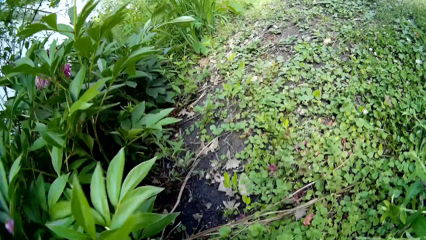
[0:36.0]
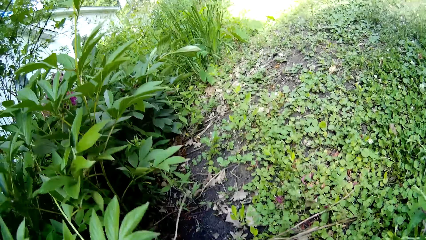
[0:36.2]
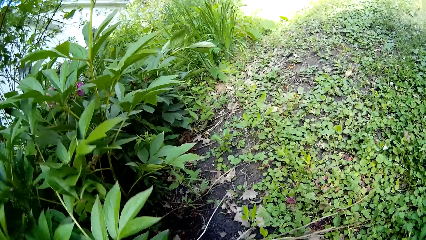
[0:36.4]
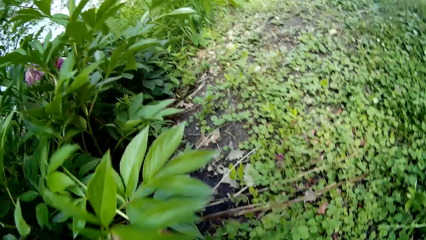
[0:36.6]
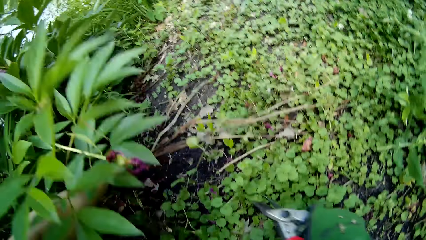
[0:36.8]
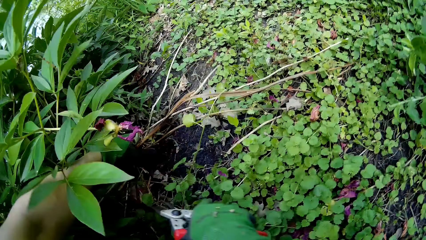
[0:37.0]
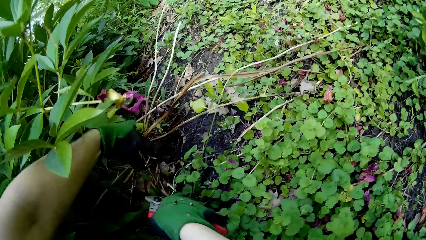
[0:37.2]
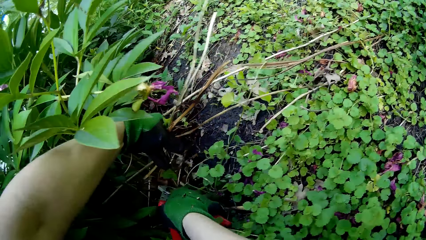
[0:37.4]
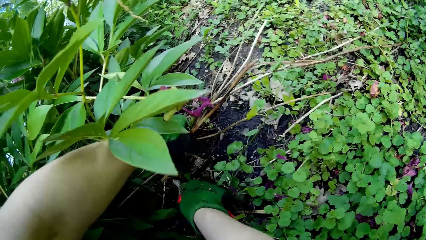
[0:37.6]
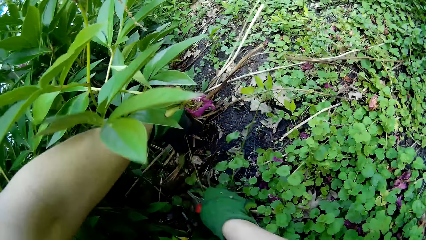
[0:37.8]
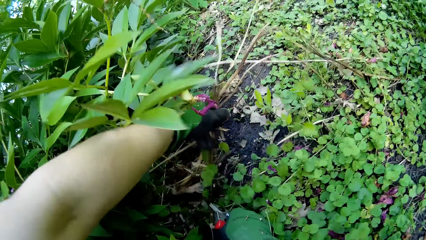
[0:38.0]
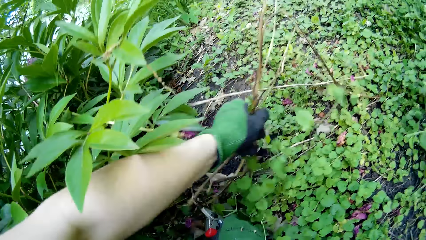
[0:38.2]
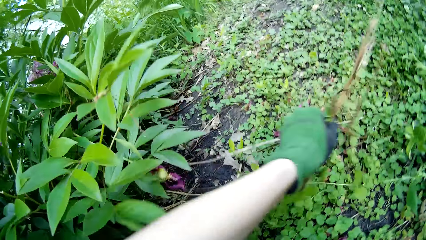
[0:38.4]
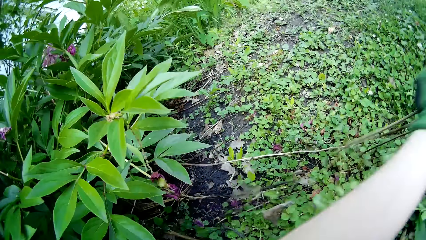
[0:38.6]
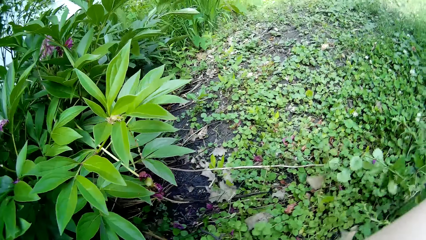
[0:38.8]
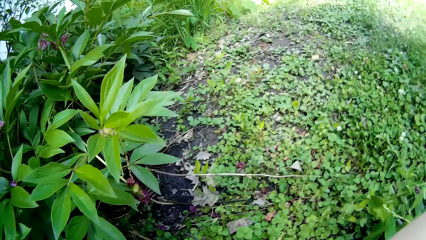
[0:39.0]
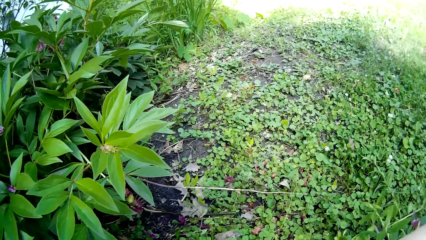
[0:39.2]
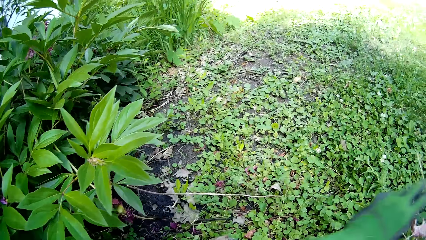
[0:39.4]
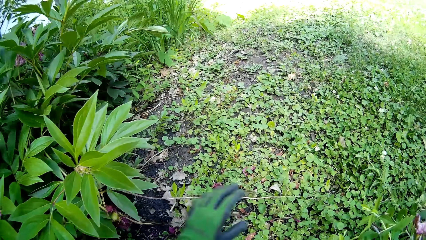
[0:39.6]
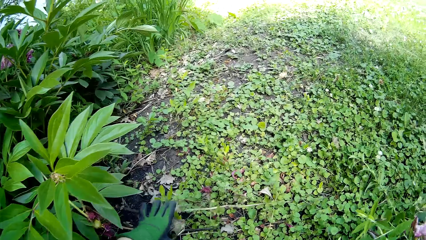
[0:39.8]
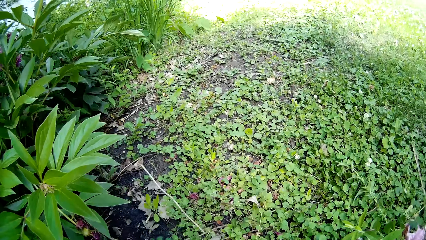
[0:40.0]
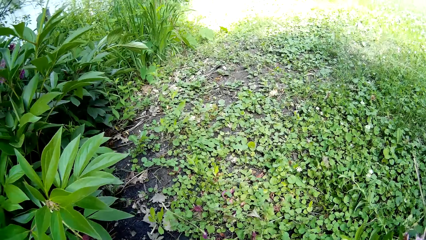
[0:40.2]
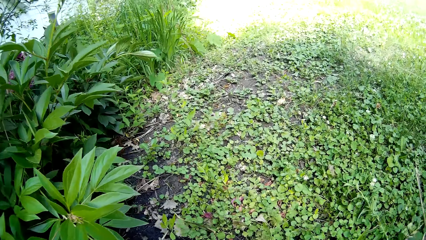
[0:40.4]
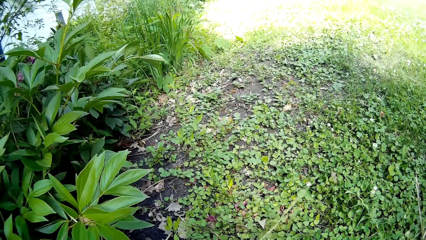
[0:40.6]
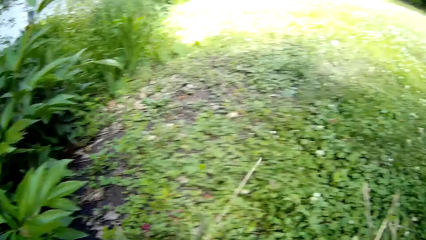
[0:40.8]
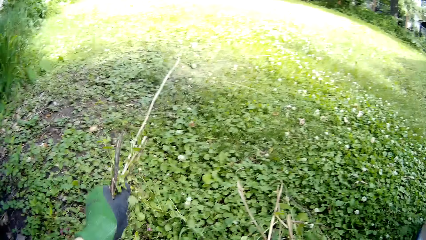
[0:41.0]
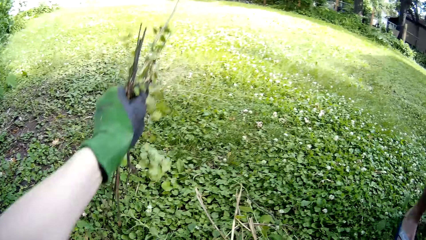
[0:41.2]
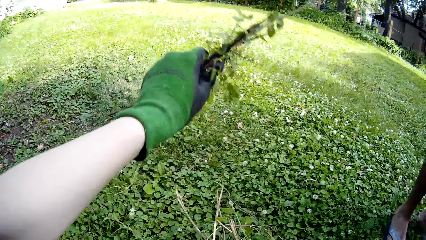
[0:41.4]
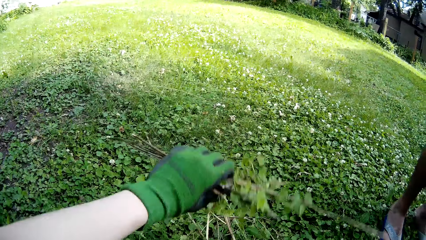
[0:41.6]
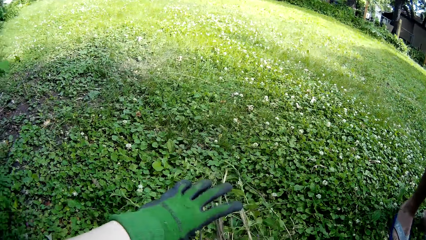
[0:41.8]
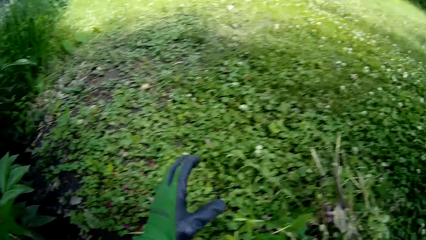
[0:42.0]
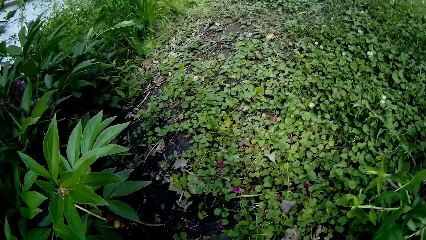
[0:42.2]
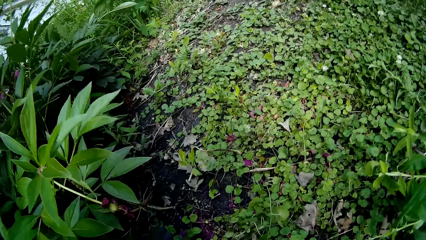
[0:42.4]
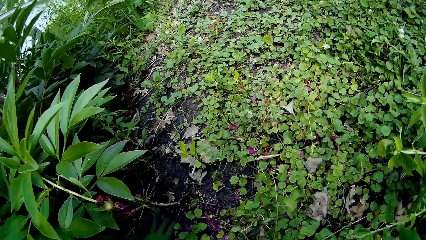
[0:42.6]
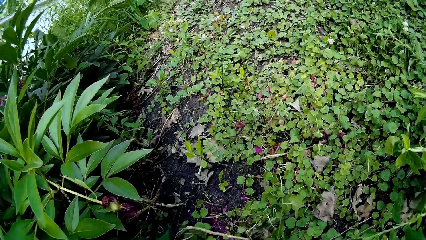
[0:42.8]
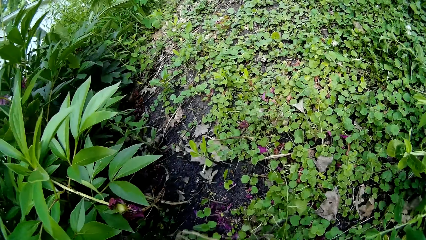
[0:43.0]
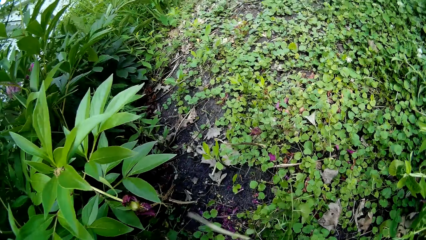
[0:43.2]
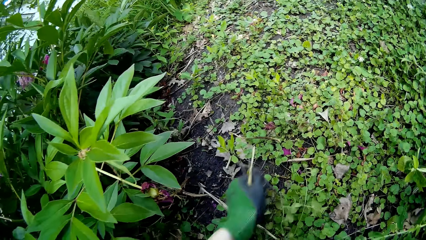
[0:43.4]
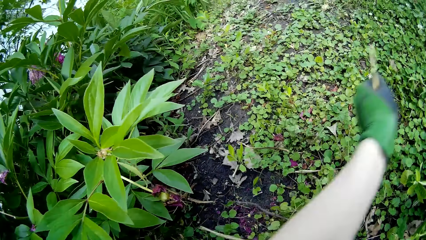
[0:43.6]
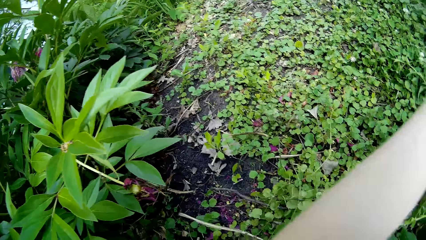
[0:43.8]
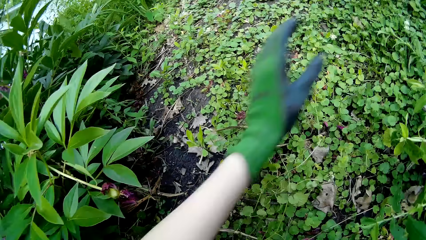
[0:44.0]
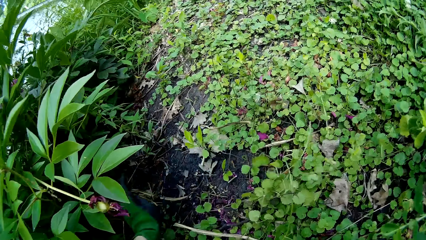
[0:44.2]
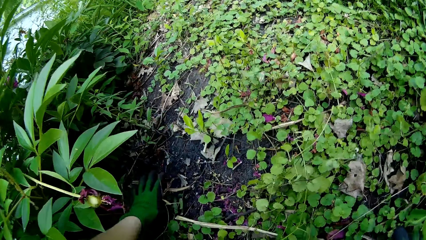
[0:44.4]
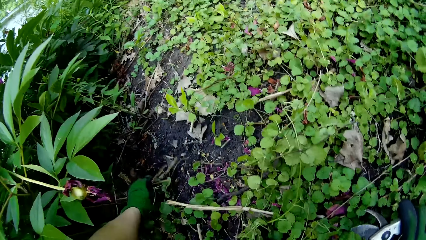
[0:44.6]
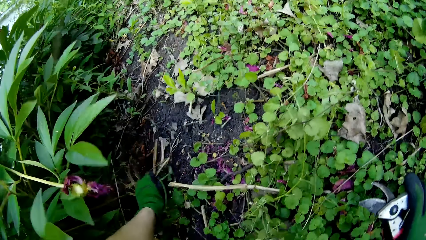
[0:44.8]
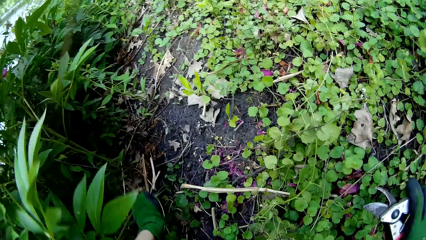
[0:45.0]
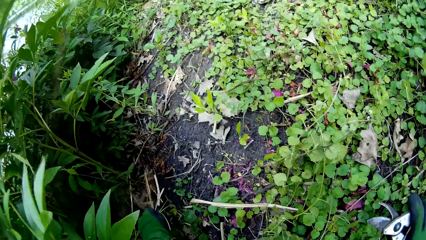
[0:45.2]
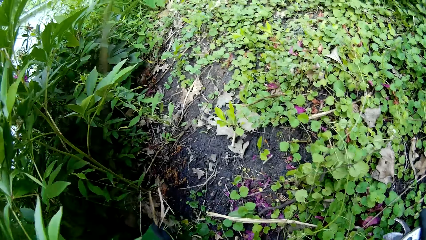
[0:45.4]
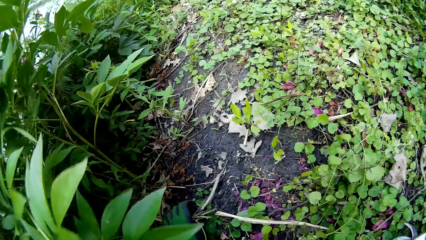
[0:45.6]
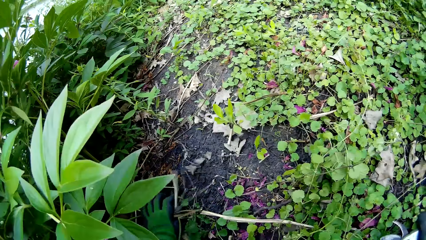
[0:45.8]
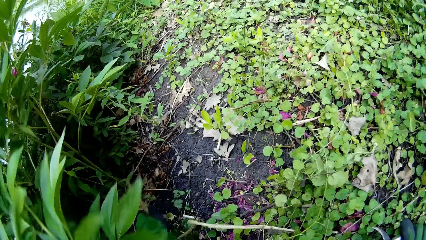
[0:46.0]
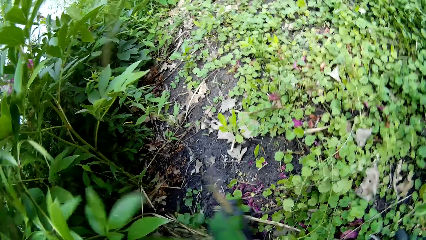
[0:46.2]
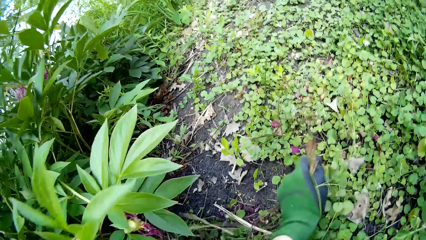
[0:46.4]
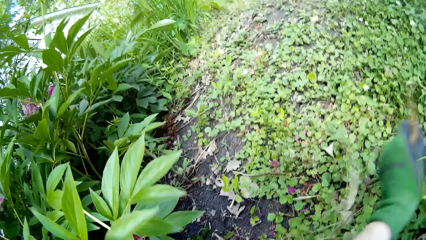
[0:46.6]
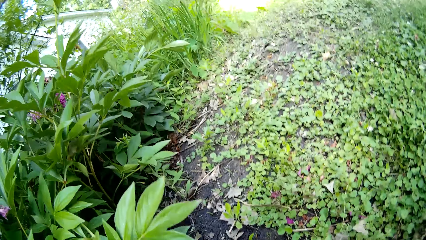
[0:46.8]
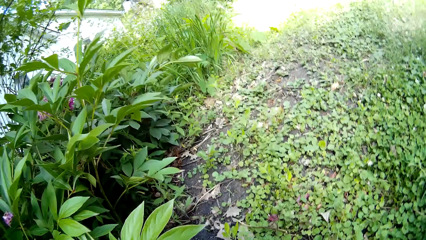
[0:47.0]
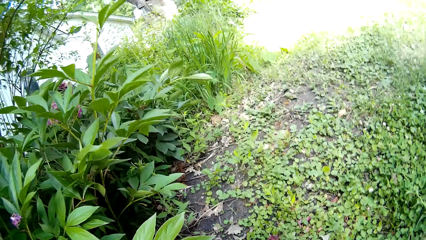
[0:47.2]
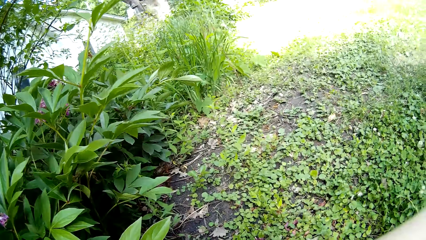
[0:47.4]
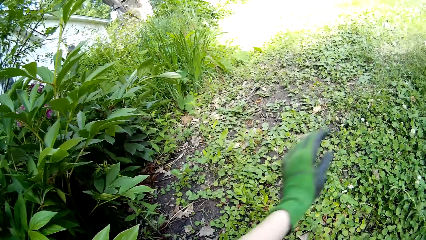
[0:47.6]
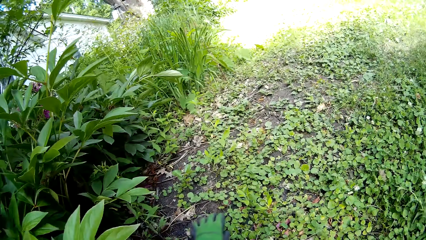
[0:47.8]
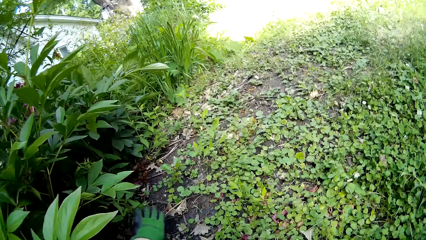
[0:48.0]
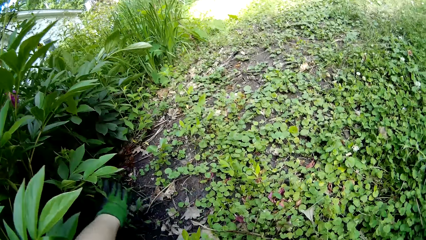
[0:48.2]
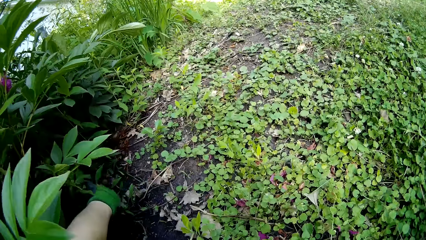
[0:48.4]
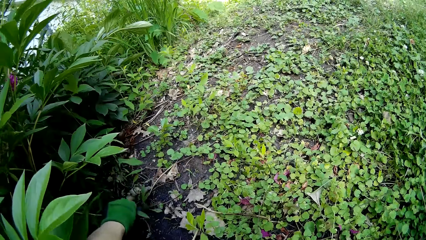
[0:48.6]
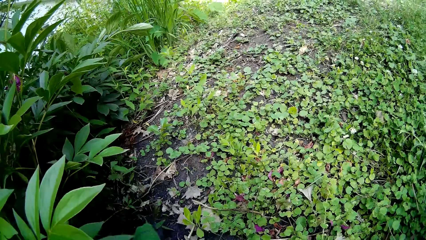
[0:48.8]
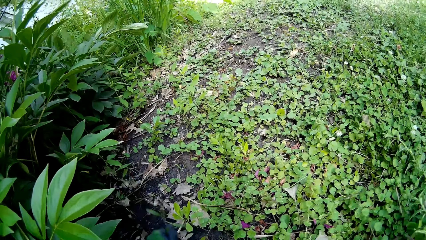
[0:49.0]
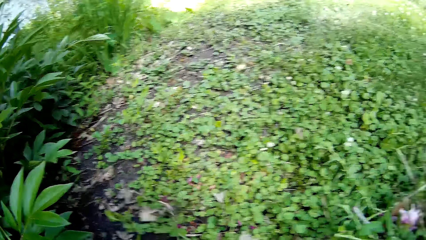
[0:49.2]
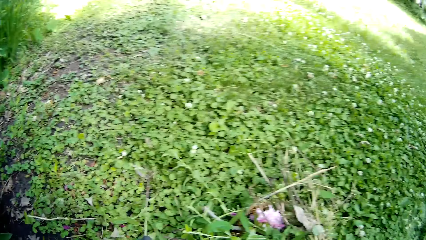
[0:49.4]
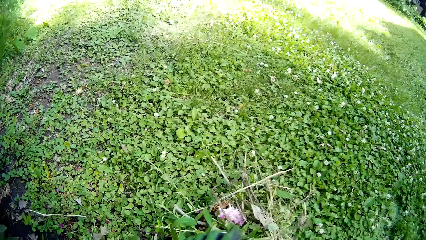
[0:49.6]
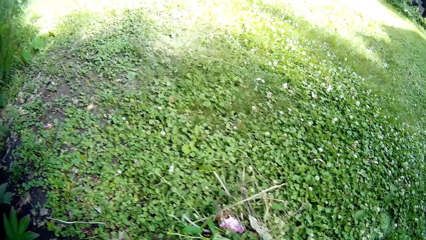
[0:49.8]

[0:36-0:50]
The camera wearer cuts a plant with a secateur in his right gloved hand. He drops the plant on the ground with his left gloved hand. He picks up a plant from the ground with his left gloved hand. He drops the plant on the ground with his left hand. He pulls a plant from the ground with his left gloved hand.
